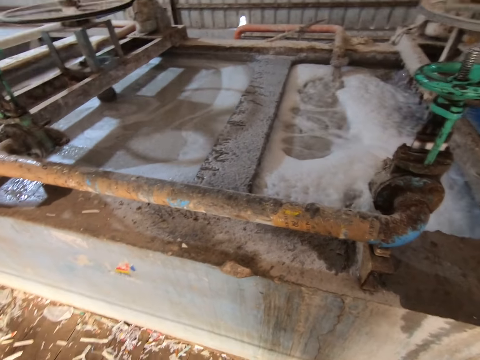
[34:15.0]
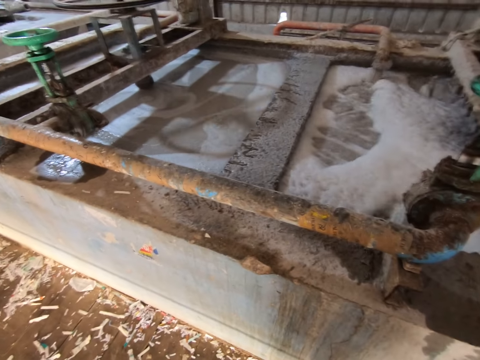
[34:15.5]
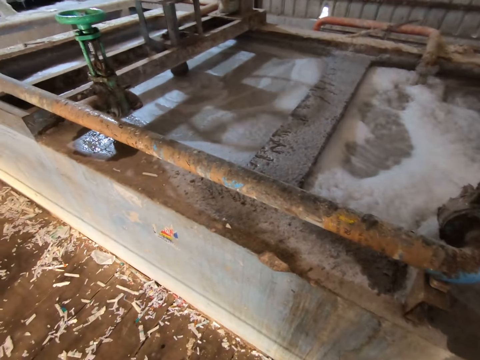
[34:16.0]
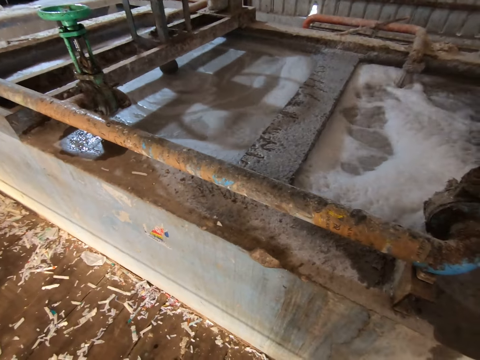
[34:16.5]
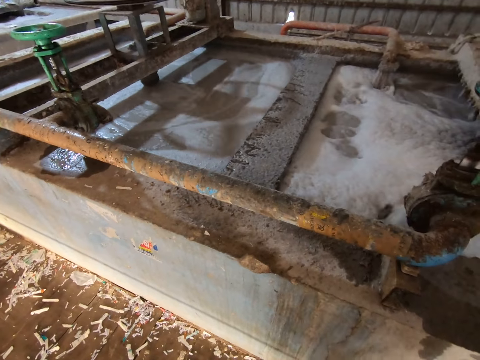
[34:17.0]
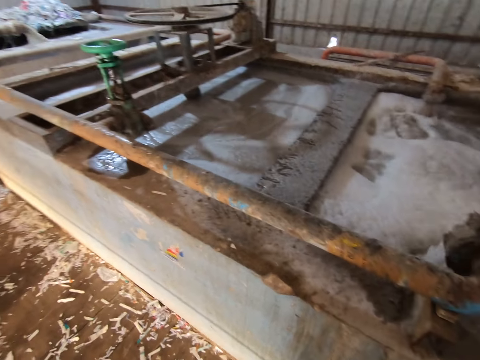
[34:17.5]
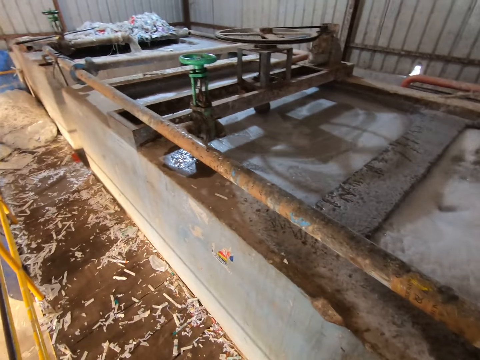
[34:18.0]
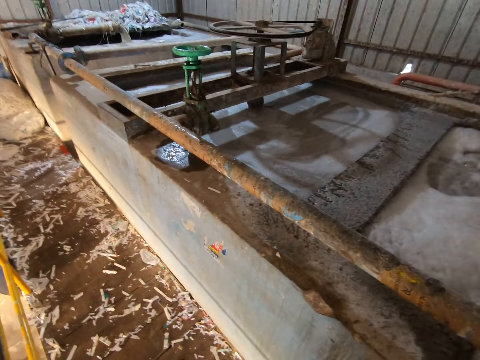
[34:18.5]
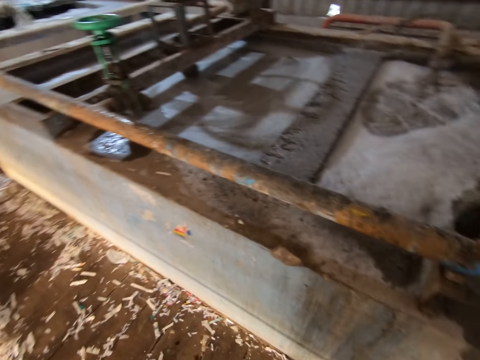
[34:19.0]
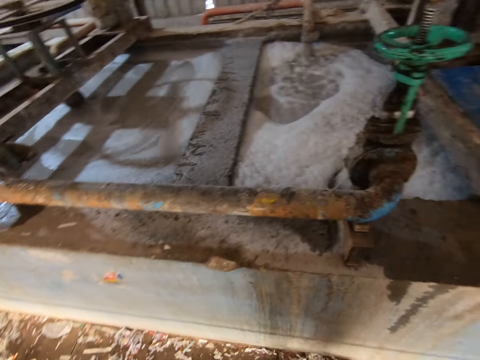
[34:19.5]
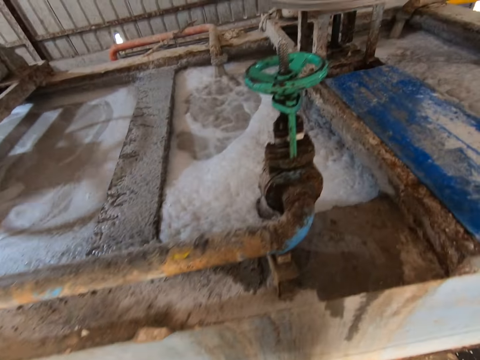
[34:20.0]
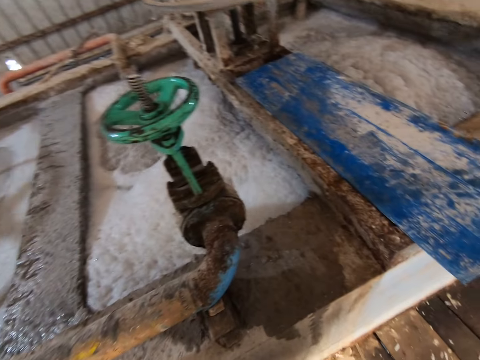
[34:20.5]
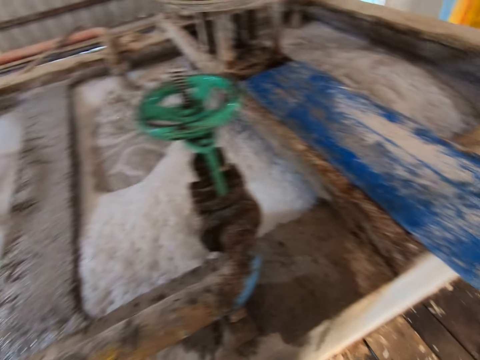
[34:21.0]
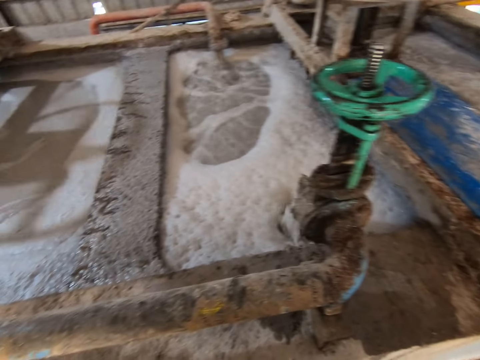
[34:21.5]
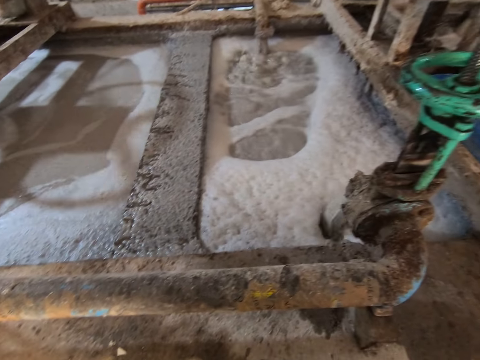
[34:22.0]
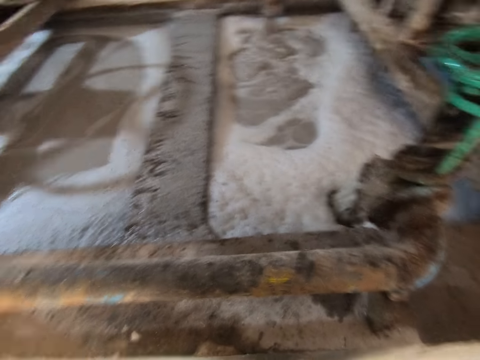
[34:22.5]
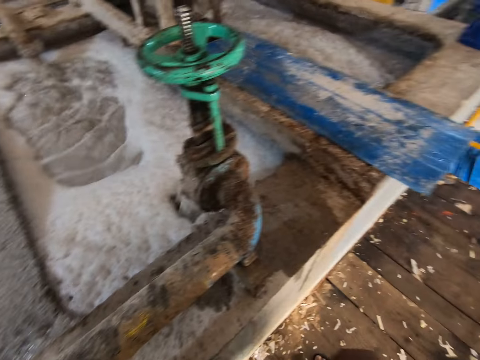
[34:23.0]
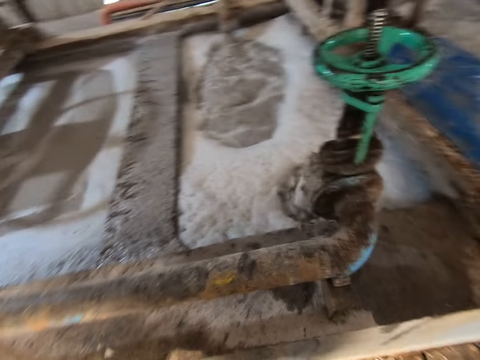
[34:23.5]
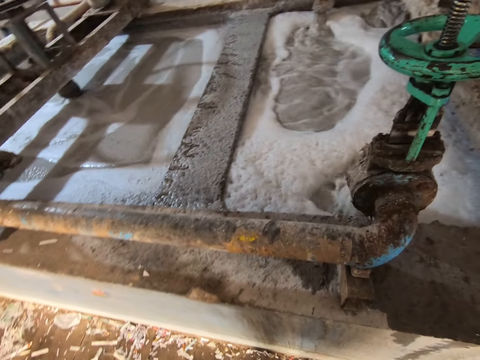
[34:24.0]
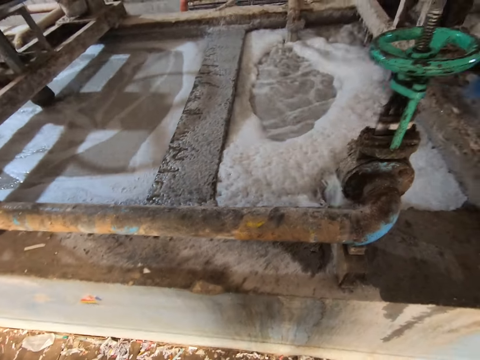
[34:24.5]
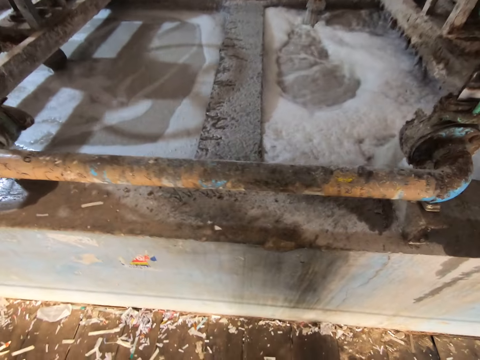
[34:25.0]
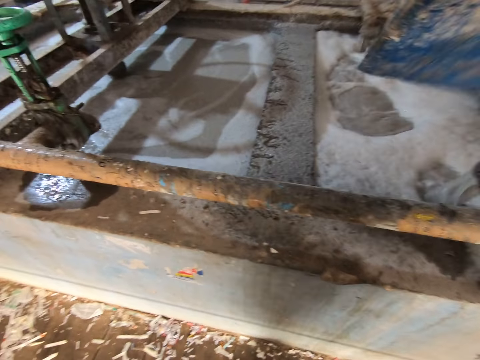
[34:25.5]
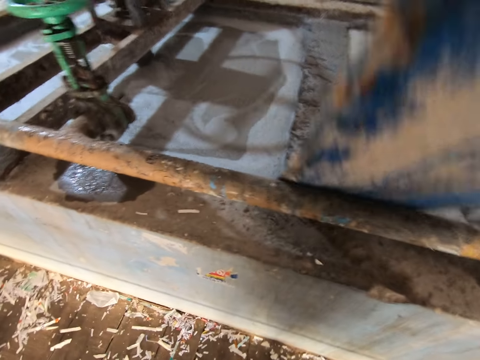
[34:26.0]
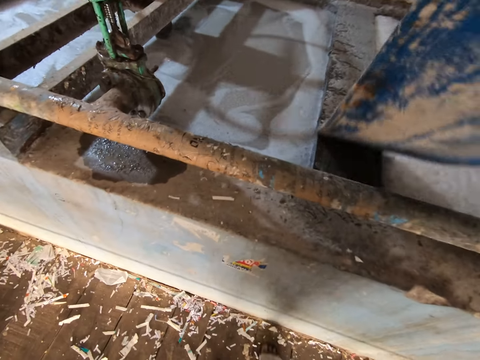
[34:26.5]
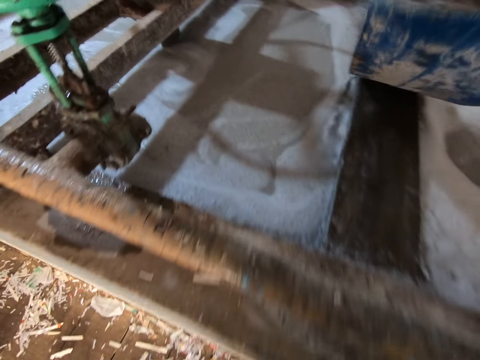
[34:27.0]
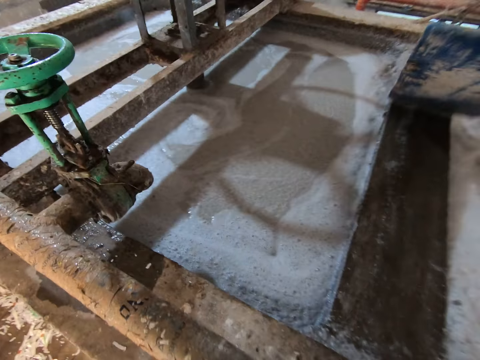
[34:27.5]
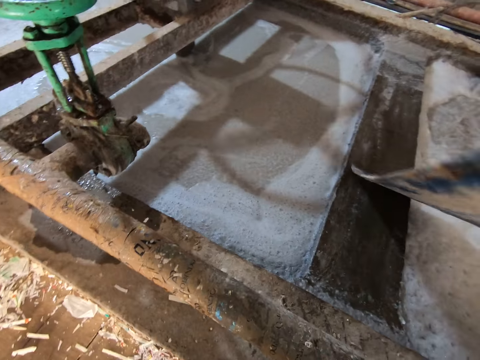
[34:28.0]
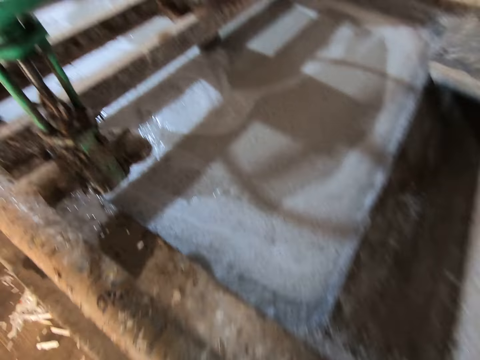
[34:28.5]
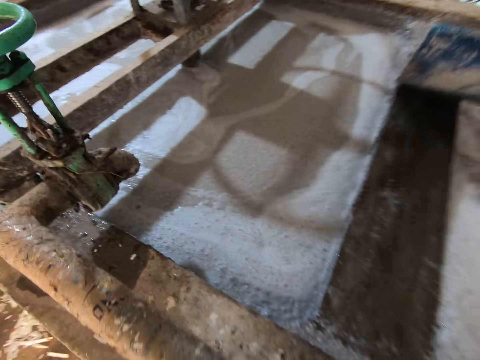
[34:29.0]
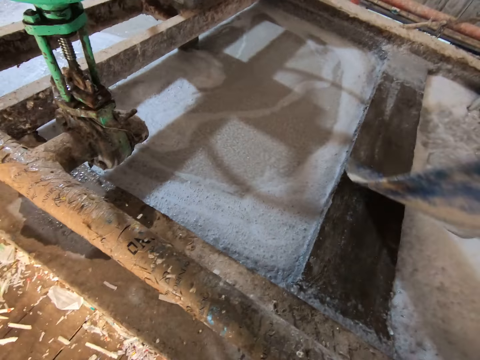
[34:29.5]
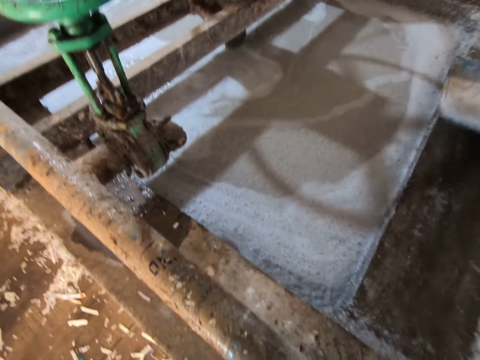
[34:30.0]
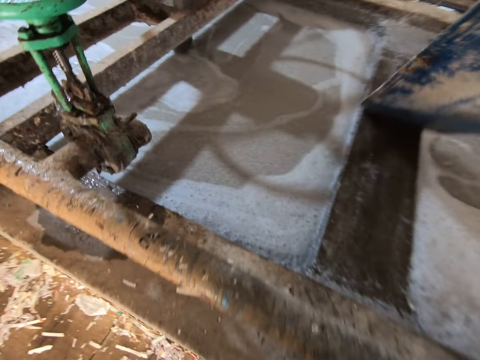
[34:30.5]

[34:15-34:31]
The camera wearer wipes foam on the slab of the pond with a blue tray in his right hand. He scoops the foam with a plastic board.

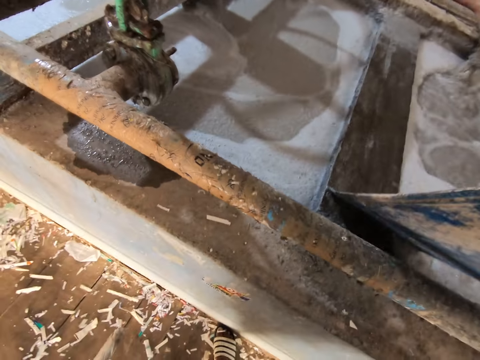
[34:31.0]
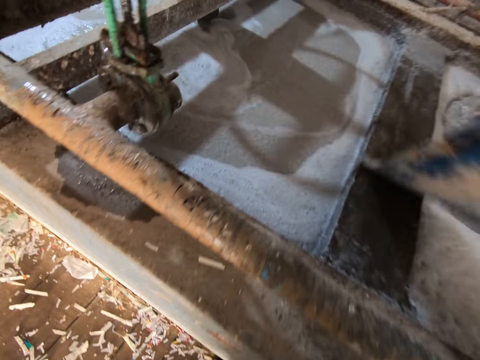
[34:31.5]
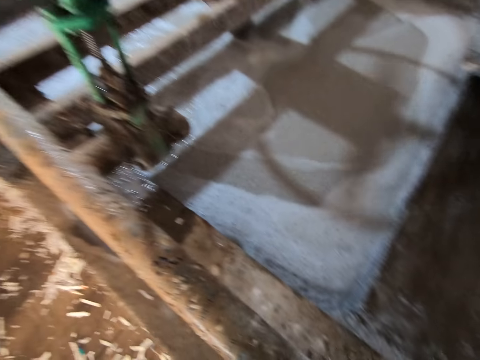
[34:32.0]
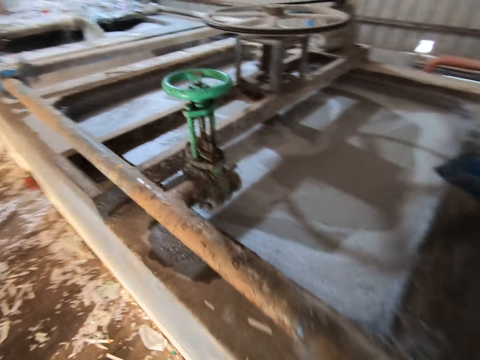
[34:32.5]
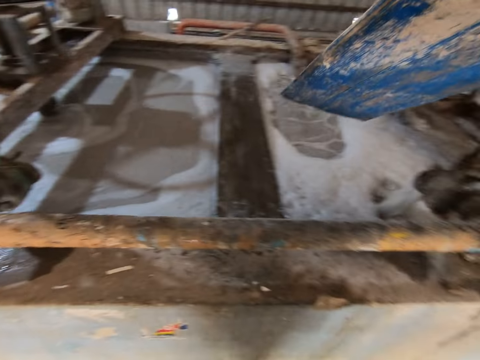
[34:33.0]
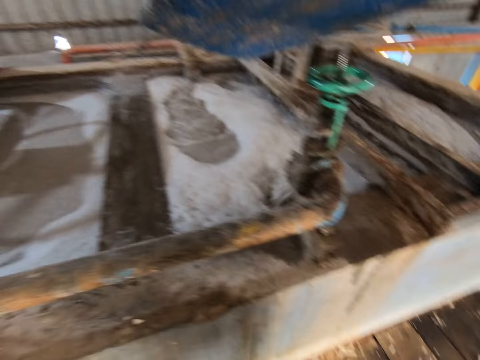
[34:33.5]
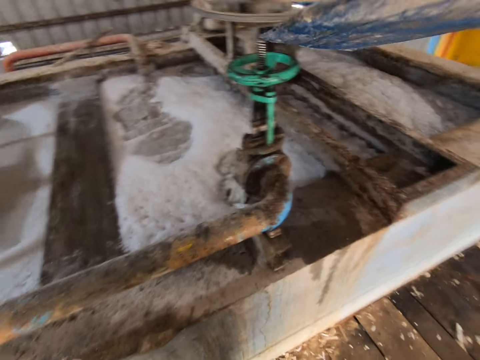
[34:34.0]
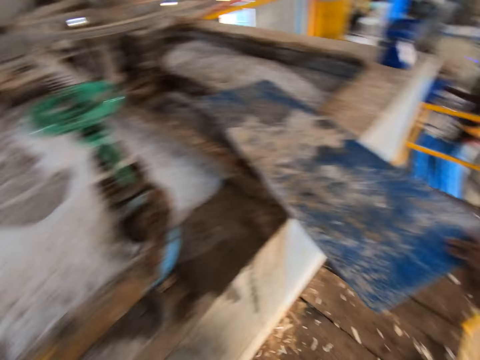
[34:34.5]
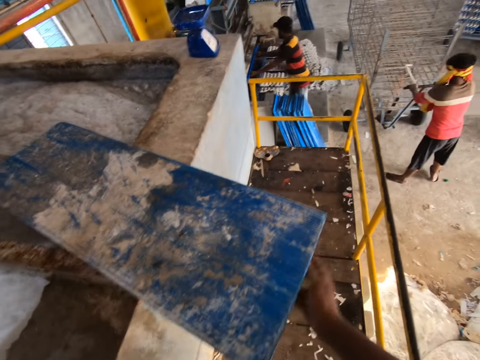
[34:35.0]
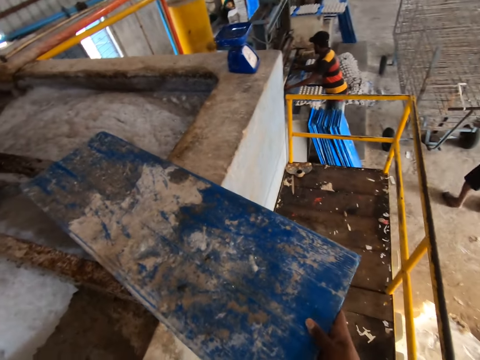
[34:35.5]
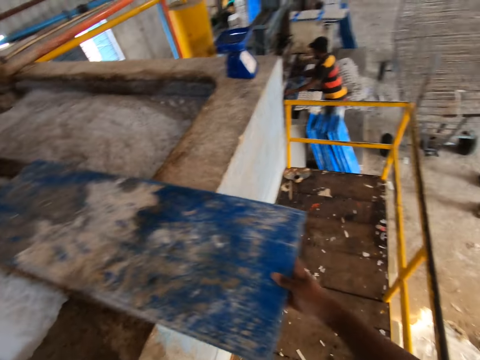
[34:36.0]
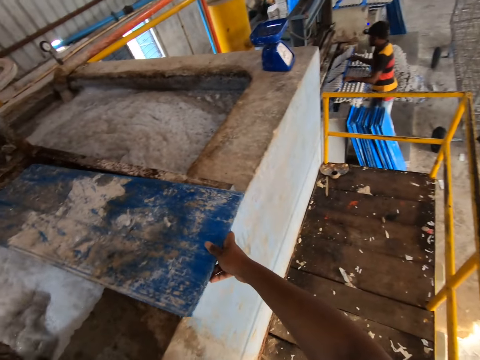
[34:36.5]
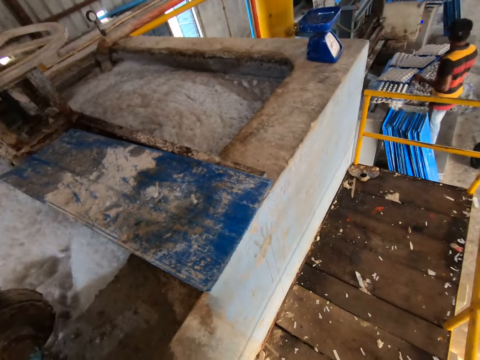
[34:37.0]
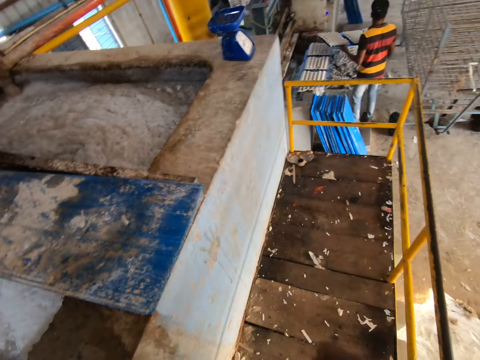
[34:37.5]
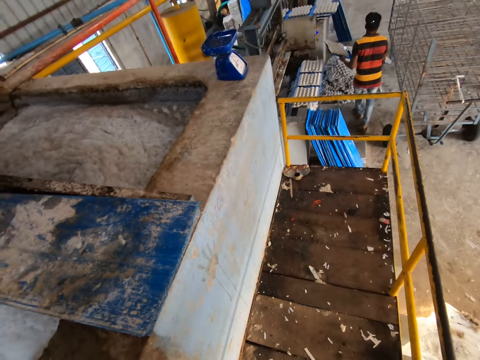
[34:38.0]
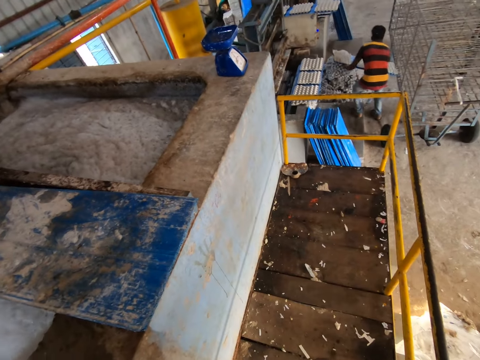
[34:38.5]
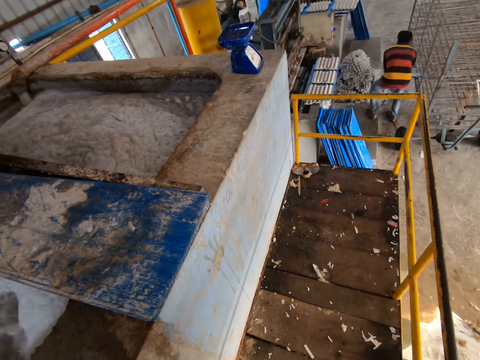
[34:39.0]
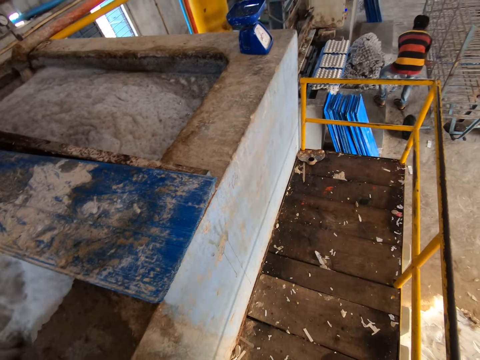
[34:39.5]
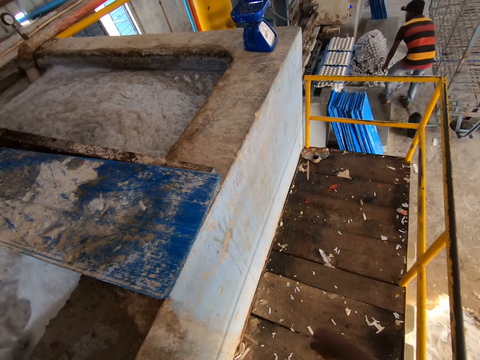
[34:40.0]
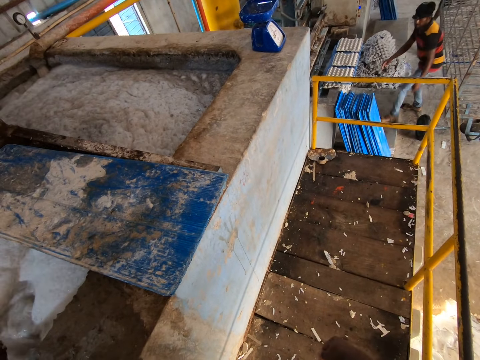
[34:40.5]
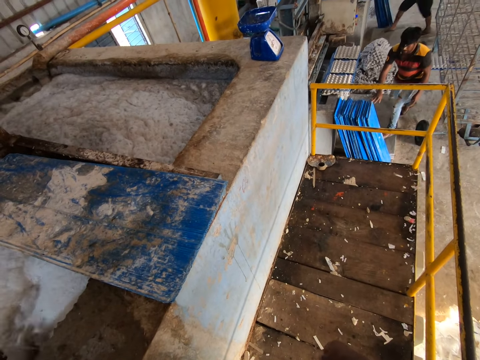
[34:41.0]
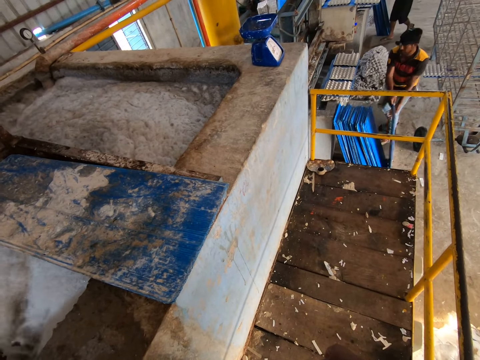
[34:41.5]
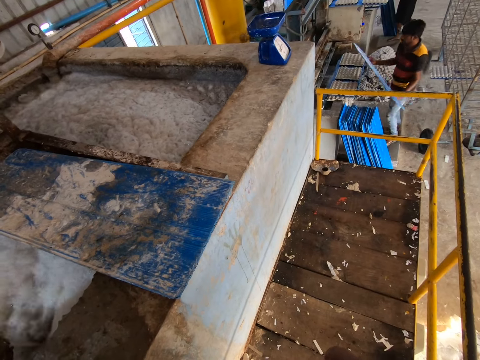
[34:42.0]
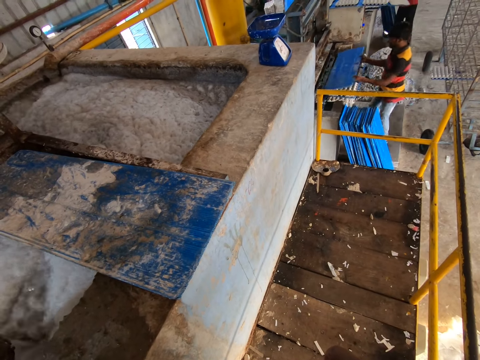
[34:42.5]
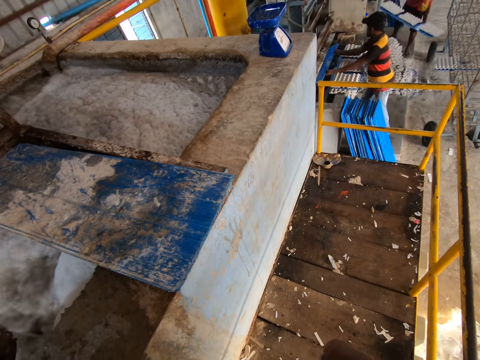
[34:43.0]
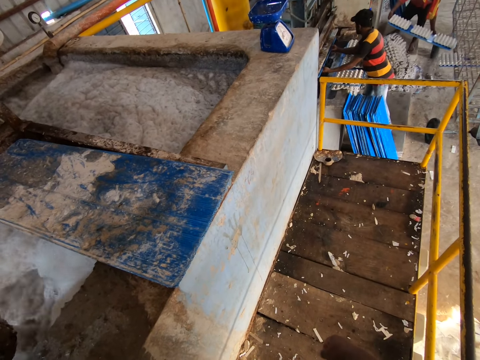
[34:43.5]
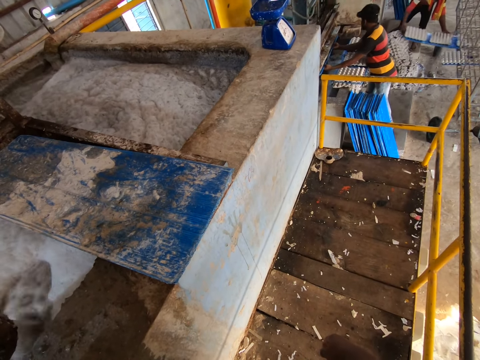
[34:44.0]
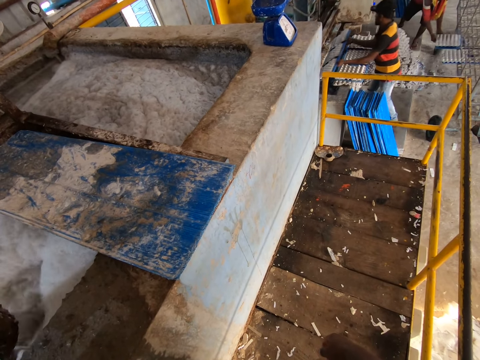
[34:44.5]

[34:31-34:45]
The camera wearer places the blue tray on the egg carton shaper with his right hand. He drops the plastic board on something. A man removes both hands from a handle of a mobile rack. Another man places a blue tray in the egg carton machine with both hands. The camera wearer pushes the plastic board with the right hand. A third man places the blue tray on the mobile rack with both hands. The camera wearer looks around. The second man picks a blue tray from the ground with his right hand, holds the blue tray with both hands, and places the blue tray in the egg carton machine with both hands. The third man places a blue tray on the mobile rack with both hands.
